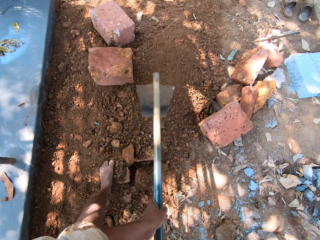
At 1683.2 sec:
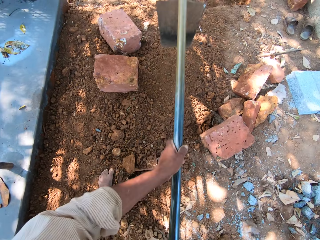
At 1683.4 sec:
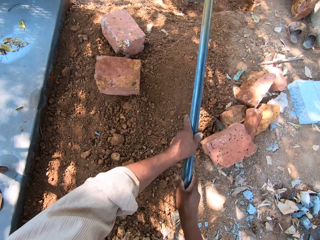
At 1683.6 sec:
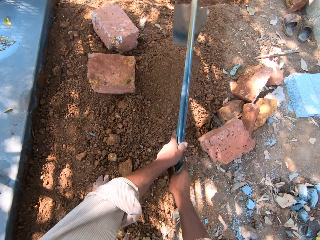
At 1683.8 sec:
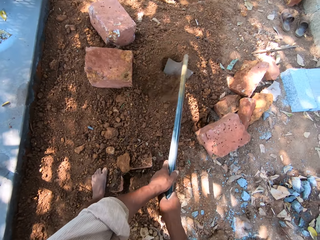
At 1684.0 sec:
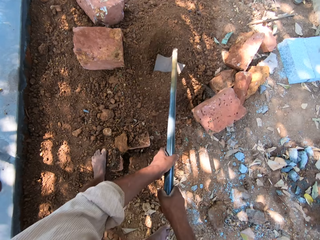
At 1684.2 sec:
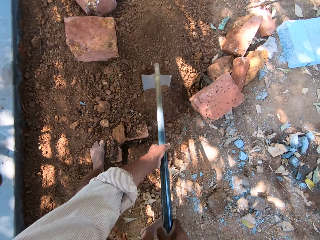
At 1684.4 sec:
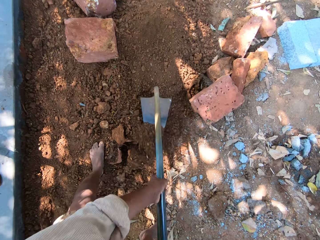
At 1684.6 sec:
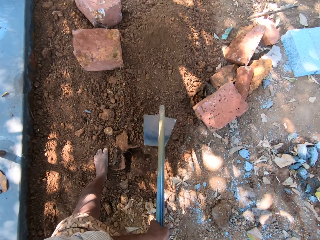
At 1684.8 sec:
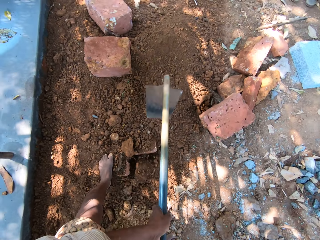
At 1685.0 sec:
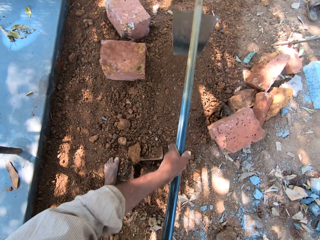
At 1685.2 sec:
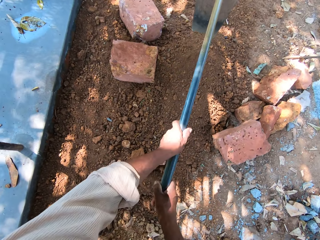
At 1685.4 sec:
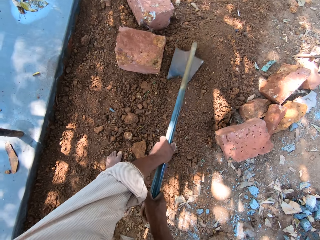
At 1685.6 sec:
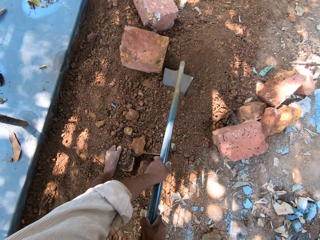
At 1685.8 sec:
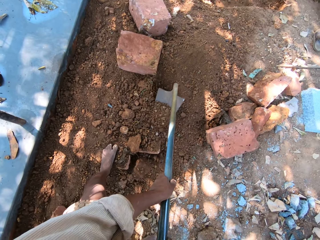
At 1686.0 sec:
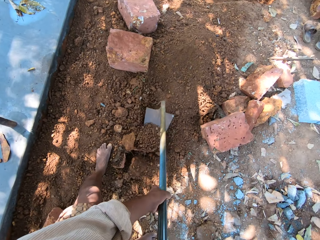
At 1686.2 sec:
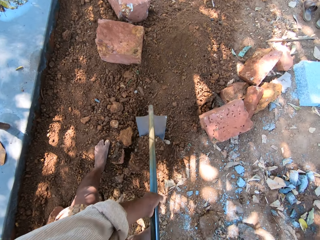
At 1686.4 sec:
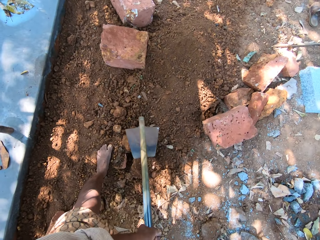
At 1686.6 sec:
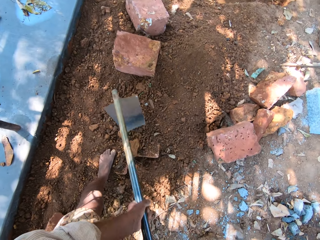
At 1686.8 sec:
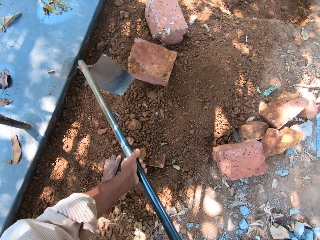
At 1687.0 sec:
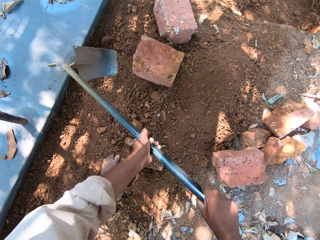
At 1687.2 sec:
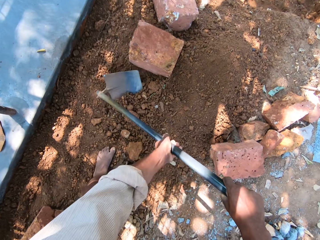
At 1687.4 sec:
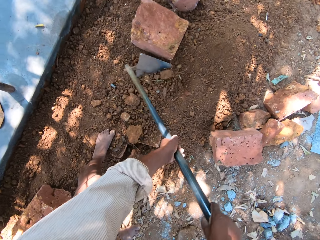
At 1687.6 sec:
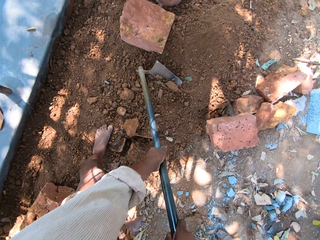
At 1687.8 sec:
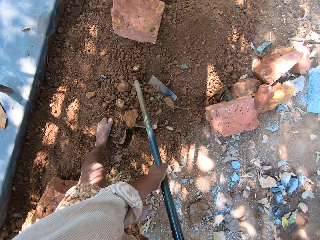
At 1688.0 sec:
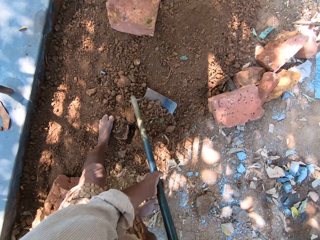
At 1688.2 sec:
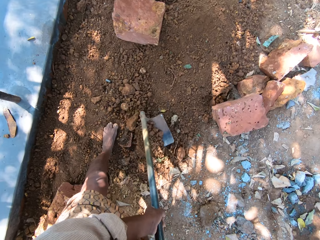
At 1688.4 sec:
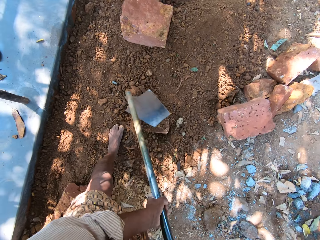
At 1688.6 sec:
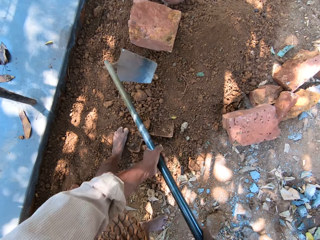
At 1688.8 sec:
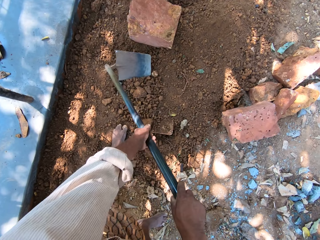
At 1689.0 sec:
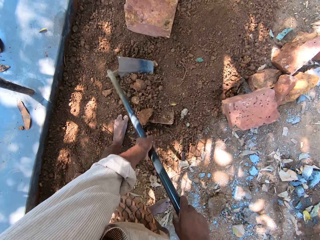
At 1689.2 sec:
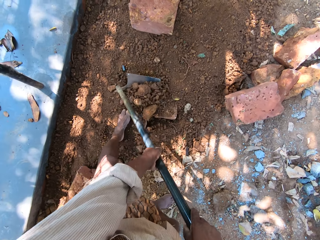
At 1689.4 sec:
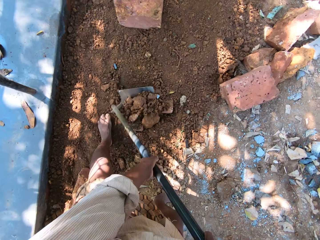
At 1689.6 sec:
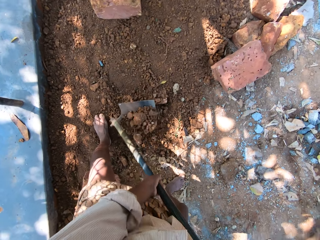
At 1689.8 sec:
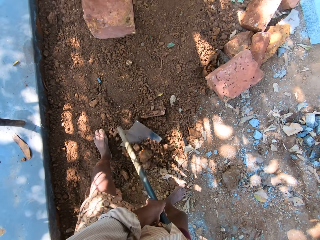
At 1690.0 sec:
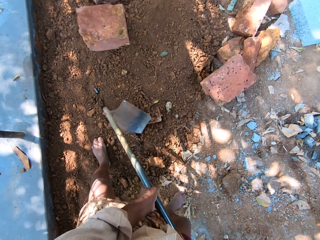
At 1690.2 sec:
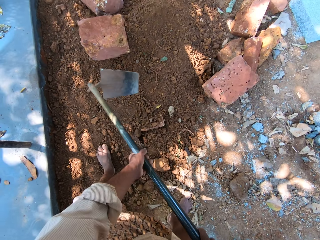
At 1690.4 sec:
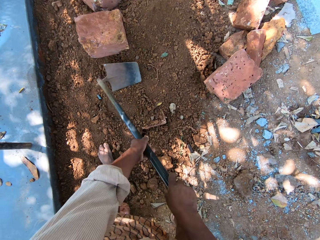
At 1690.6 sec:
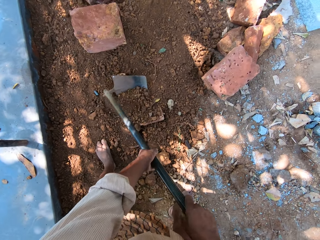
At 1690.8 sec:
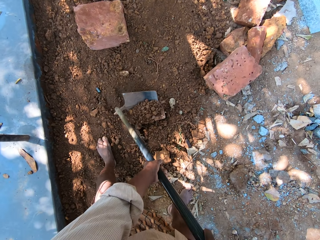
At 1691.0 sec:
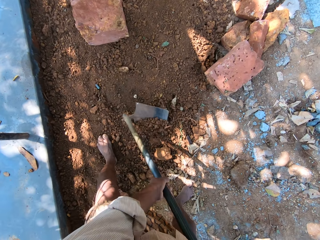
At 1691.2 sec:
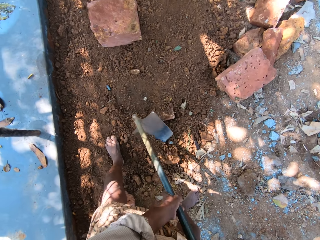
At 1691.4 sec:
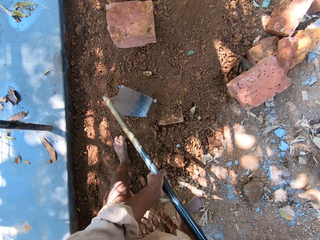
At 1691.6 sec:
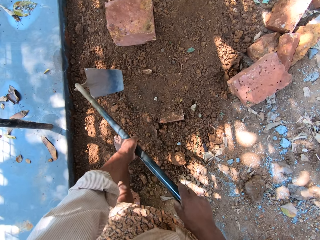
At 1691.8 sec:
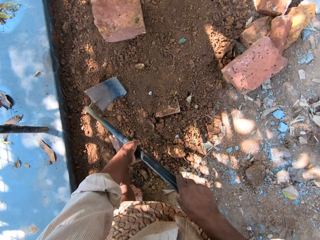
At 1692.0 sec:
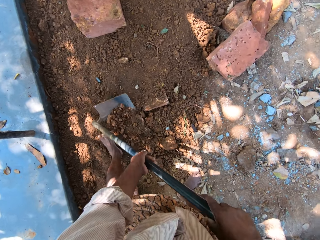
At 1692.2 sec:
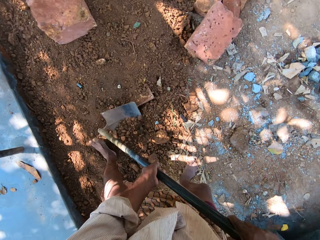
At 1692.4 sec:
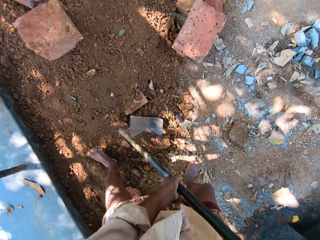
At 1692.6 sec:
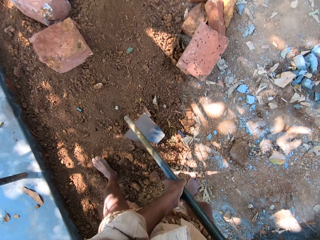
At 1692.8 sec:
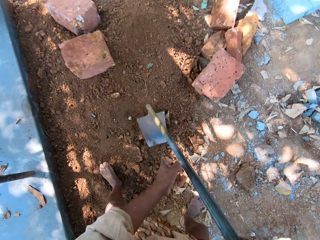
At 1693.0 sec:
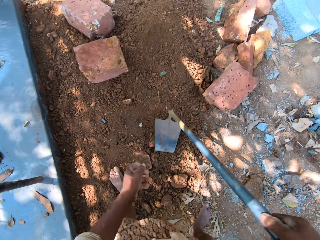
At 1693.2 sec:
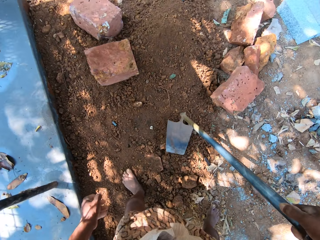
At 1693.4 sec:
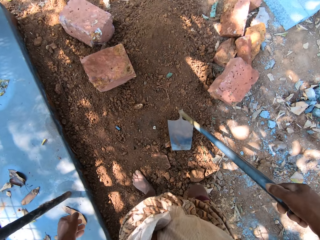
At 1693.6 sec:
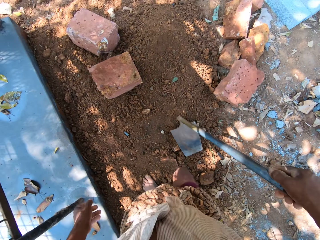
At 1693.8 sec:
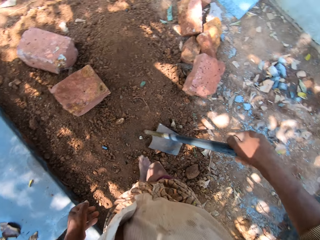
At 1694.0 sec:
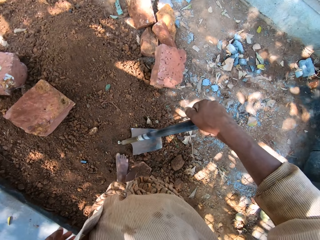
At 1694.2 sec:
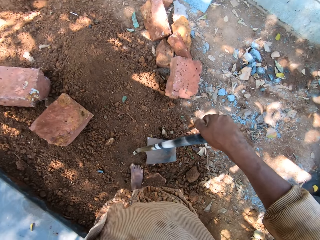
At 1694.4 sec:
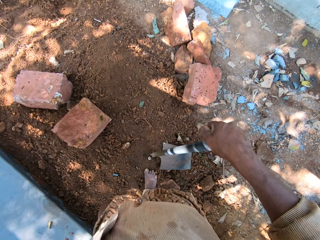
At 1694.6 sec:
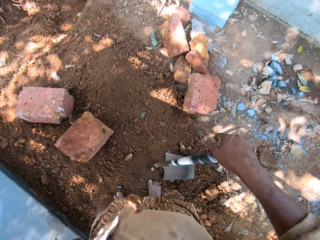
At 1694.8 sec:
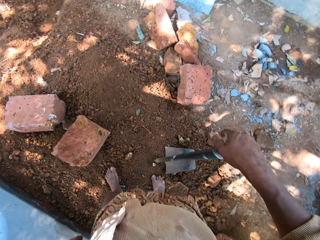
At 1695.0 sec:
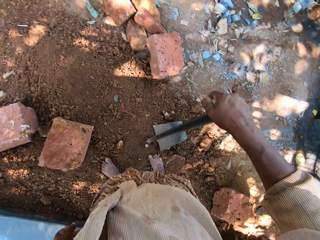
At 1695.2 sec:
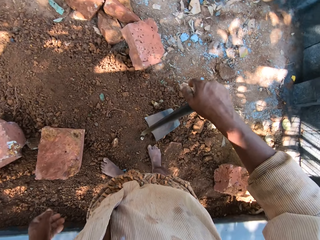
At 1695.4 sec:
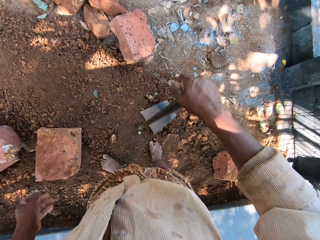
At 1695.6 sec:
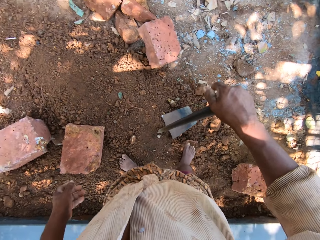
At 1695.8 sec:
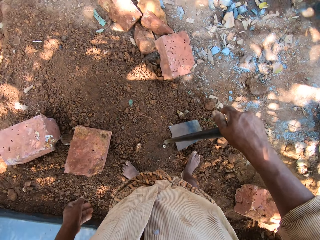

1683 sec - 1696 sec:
The camera wearer holds the digging hoe to the ground with his right hand.

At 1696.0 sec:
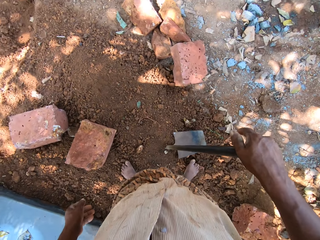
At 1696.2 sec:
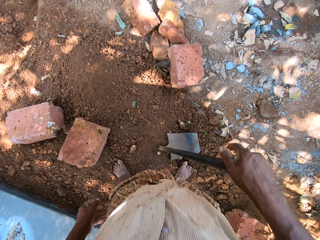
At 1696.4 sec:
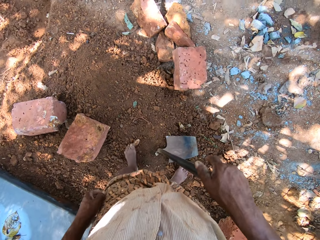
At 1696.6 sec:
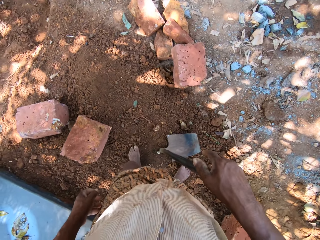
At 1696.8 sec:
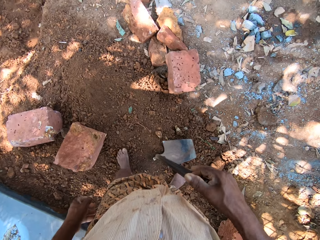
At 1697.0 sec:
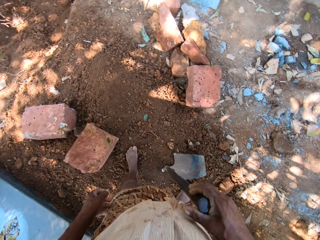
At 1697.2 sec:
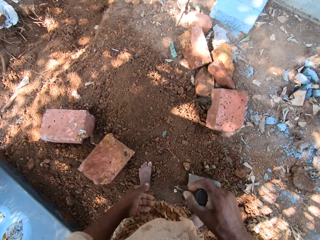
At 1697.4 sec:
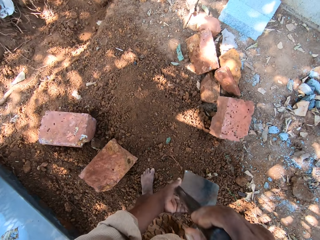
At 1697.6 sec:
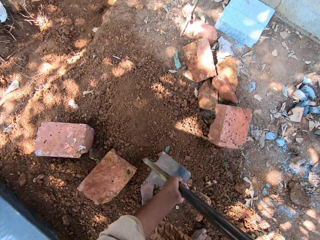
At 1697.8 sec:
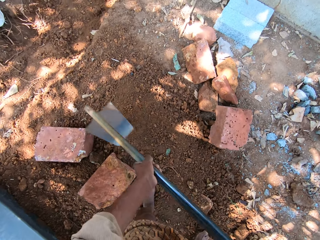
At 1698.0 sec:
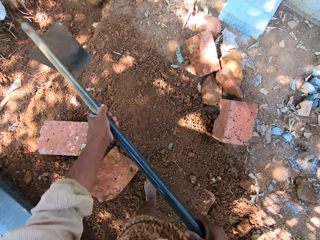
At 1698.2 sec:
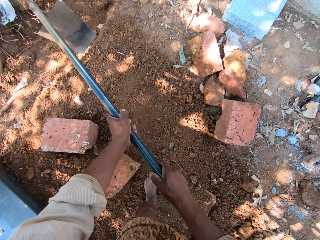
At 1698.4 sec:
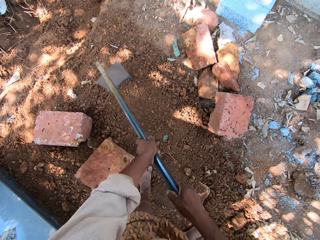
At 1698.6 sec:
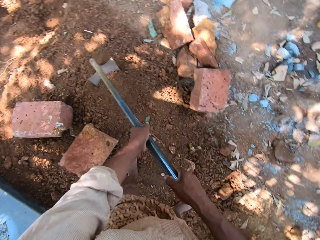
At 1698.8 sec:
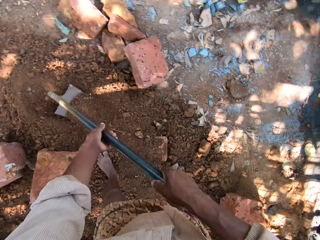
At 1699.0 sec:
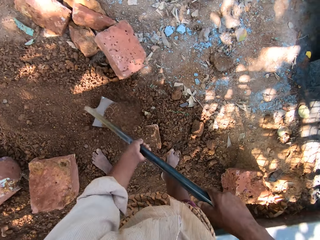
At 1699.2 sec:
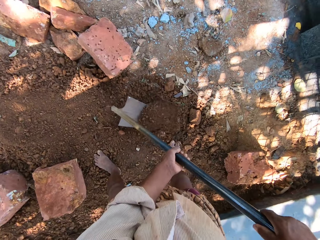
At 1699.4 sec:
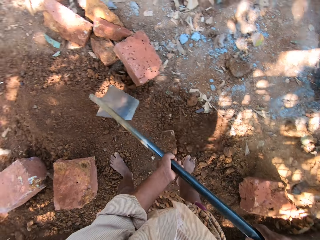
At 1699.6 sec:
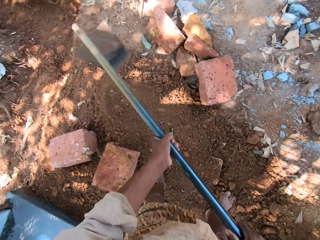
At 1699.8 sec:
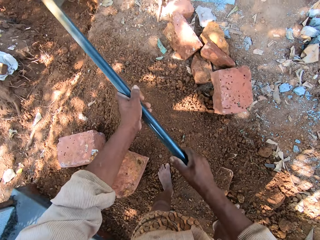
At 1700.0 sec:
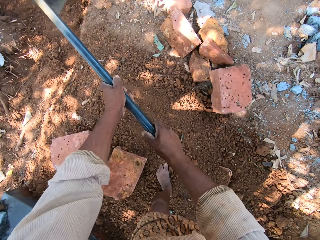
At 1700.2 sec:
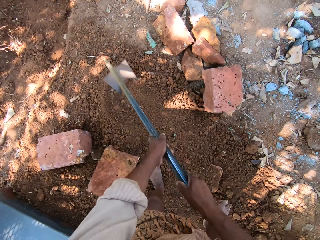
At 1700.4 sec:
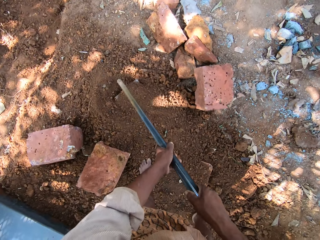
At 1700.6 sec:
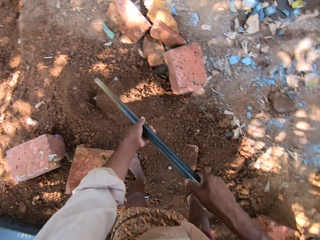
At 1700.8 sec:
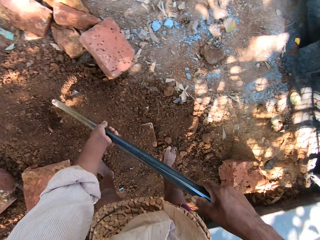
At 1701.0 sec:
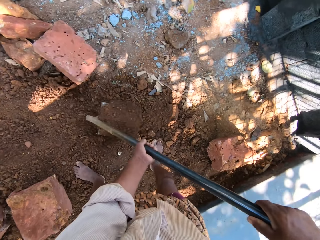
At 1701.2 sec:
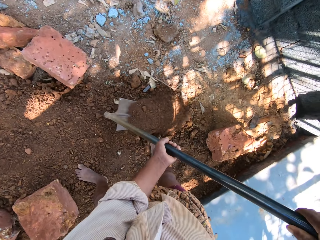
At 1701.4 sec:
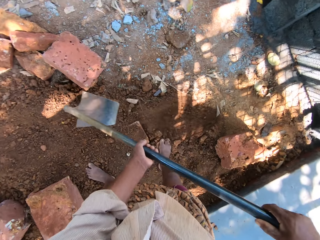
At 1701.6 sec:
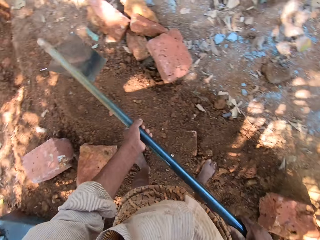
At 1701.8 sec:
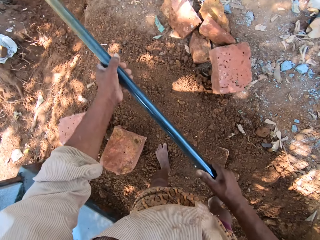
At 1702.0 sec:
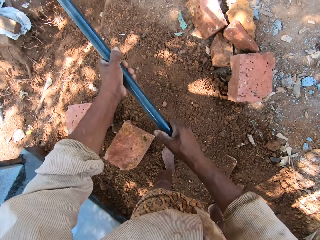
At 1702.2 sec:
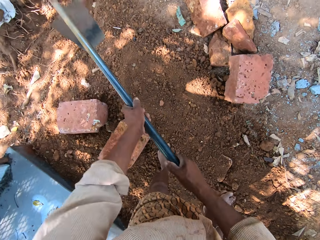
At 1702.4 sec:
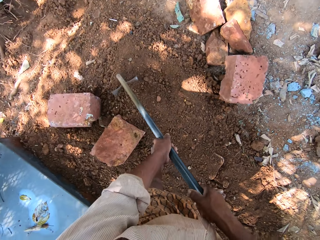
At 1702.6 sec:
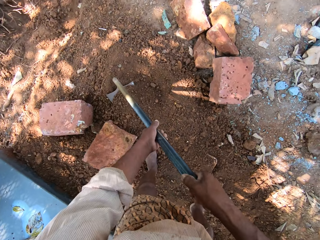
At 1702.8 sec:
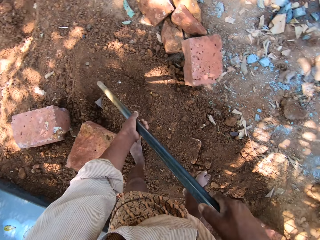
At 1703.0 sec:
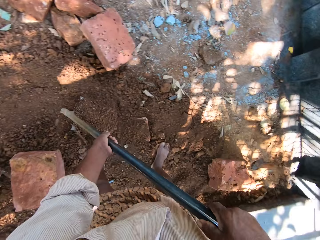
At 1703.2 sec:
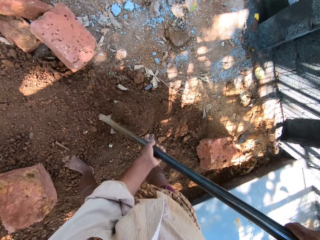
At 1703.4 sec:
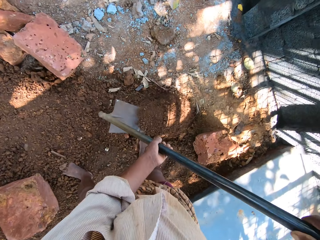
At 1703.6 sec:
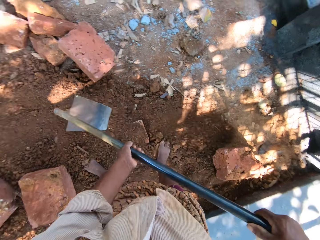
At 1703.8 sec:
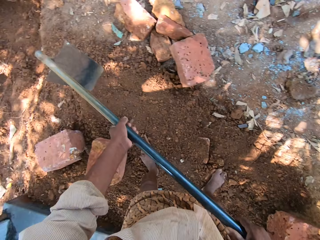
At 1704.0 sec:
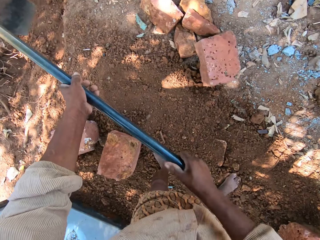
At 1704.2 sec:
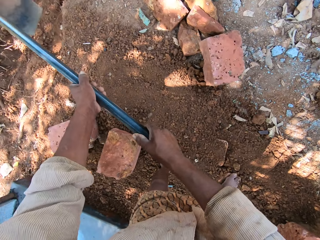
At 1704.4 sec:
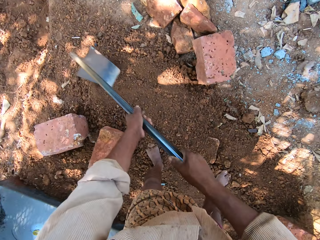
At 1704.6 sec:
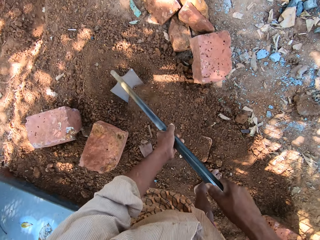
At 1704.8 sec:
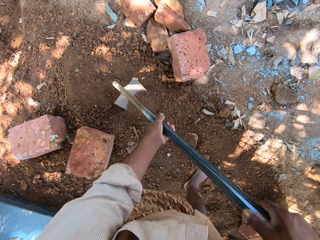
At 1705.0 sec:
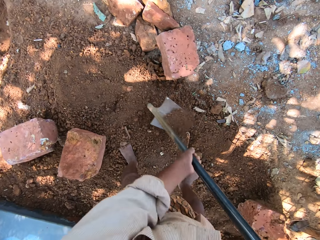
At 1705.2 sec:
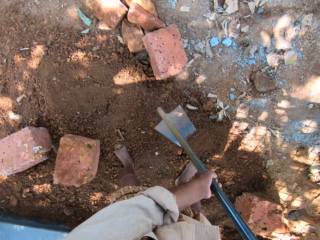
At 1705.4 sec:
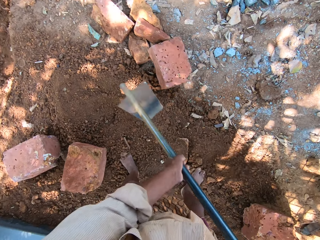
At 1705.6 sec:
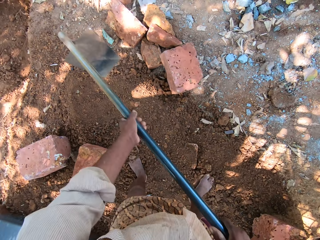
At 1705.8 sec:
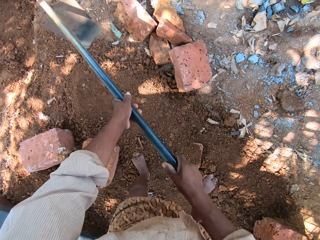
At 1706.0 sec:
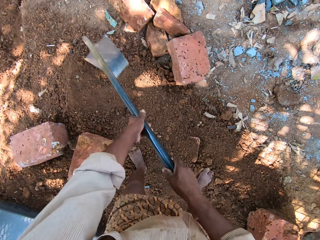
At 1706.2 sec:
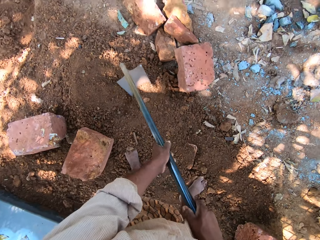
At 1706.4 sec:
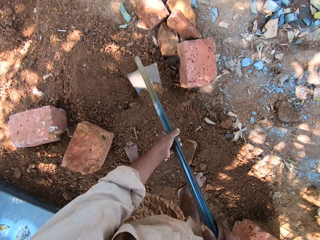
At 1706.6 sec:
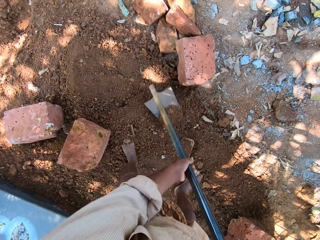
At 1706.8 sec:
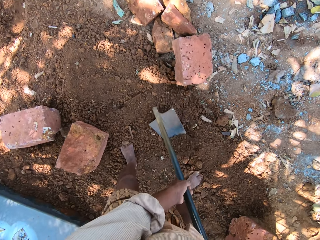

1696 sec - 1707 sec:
The camera wearer kicks a stone on the floor with his left foot. He holds the digging hoe with both hands. He spreads some sand on the ground with the digging hoe in his hands.
